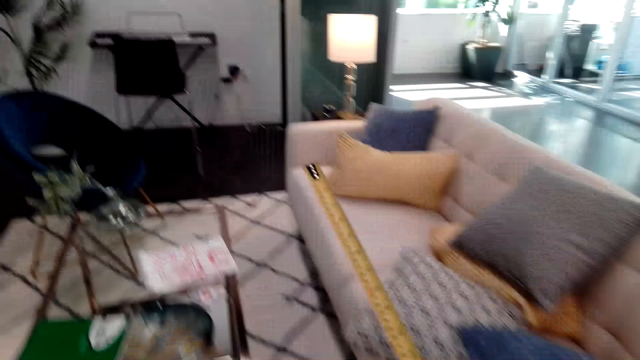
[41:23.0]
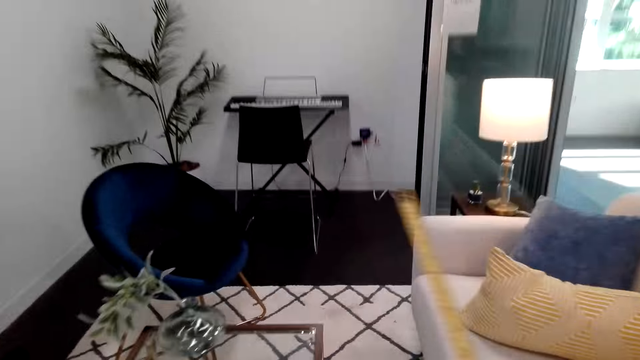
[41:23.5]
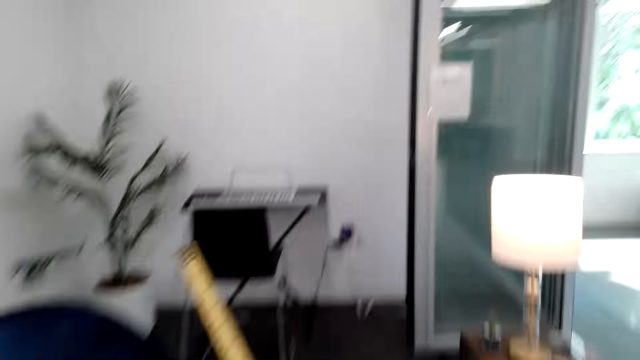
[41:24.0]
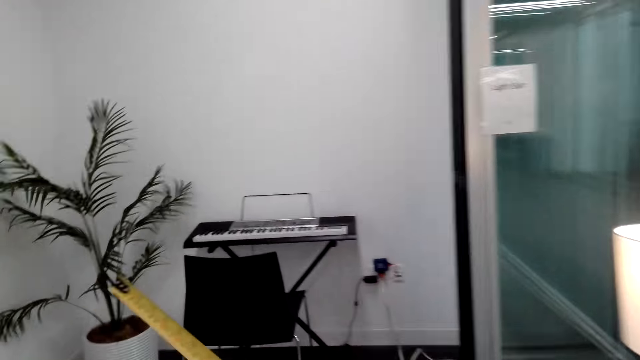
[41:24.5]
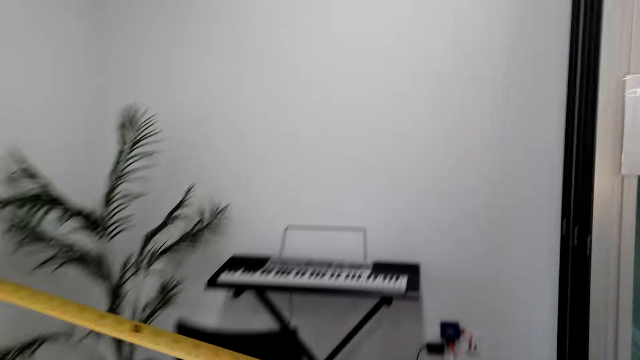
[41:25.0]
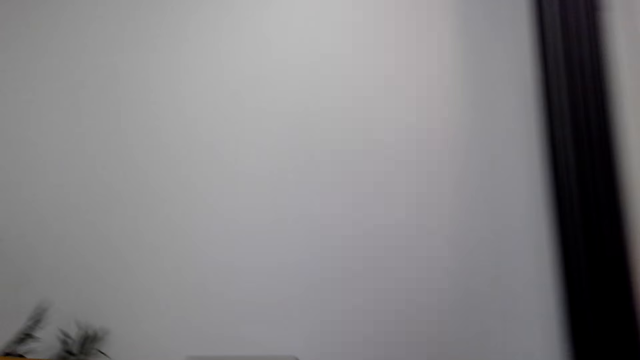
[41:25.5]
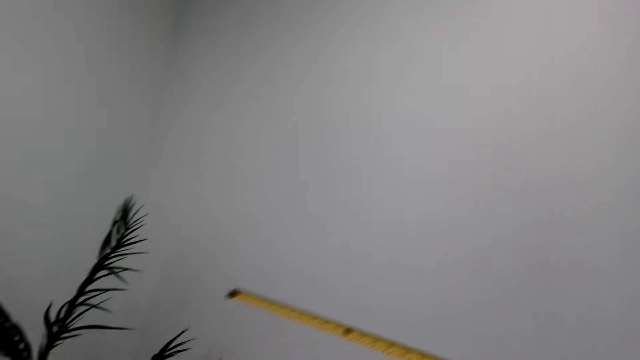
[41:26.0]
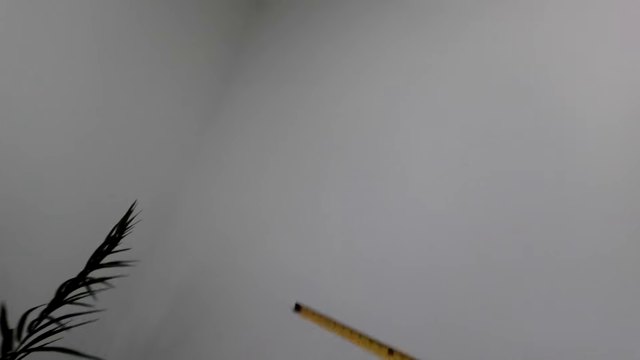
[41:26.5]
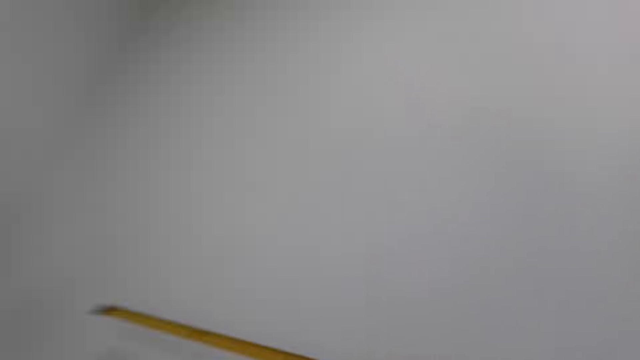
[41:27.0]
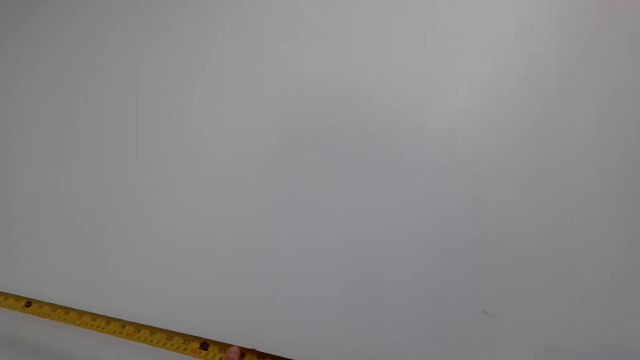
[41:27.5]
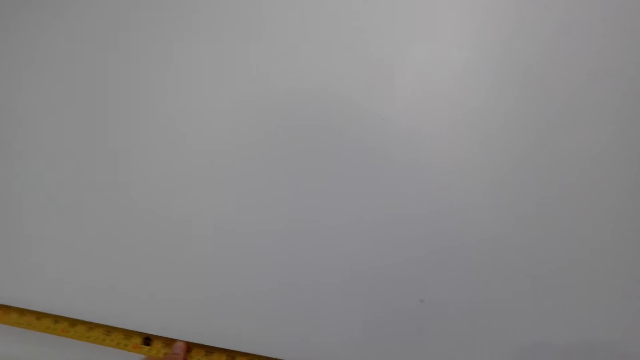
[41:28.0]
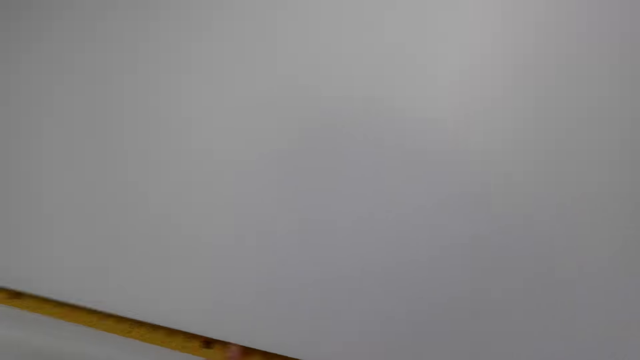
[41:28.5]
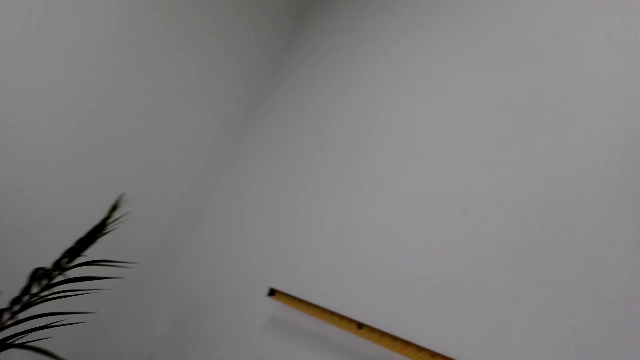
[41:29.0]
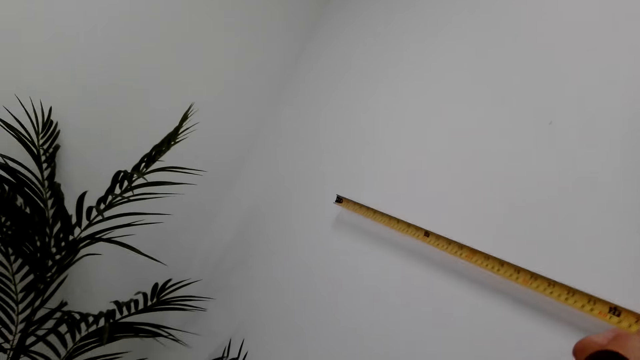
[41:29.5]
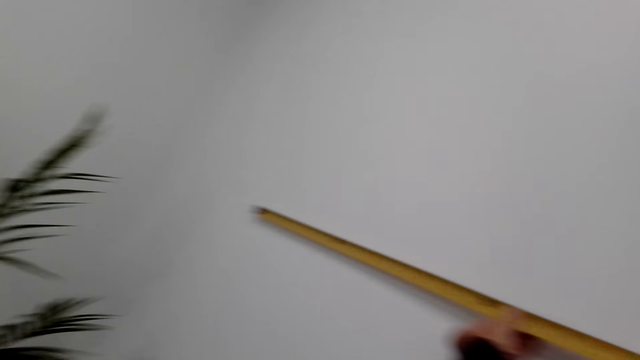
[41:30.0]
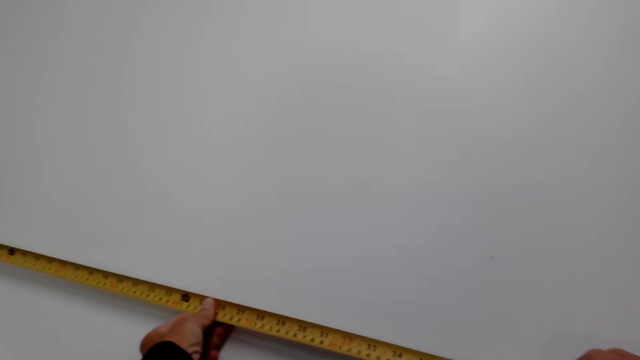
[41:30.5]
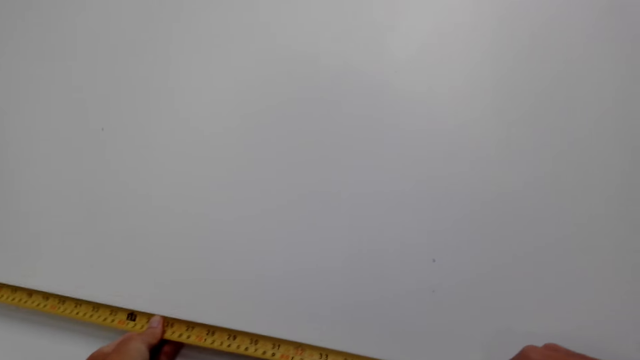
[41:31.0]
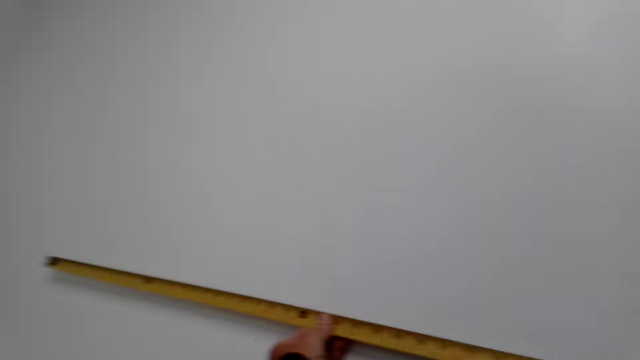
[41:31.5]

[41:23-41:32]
The camera wearer walks in the living room. They measure the wall with a tape measure.

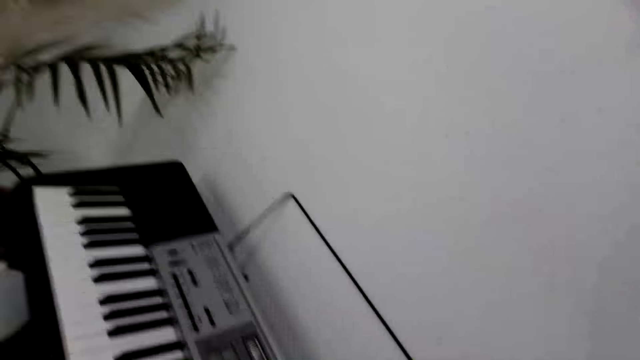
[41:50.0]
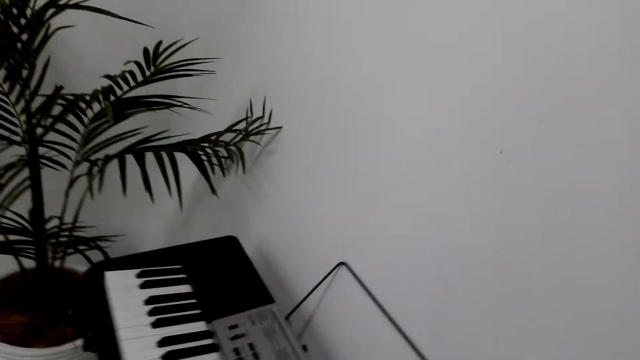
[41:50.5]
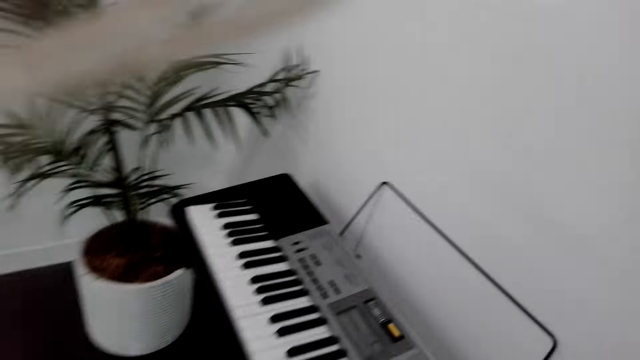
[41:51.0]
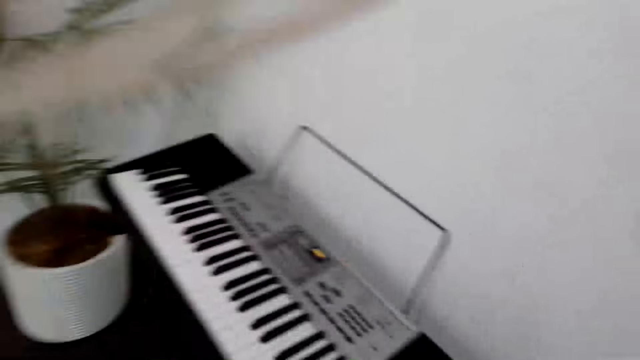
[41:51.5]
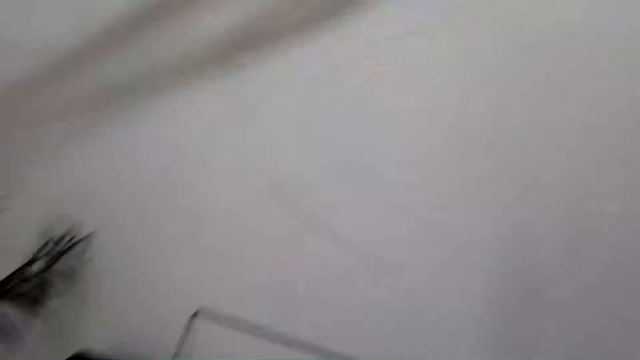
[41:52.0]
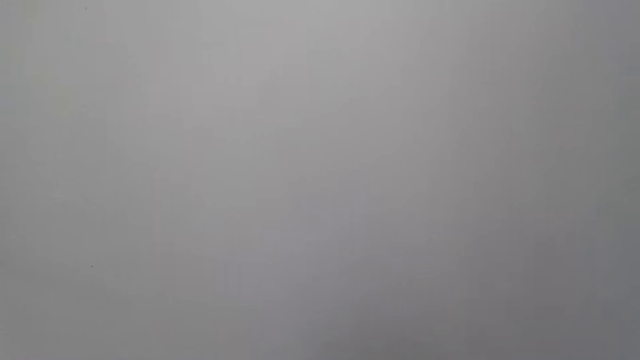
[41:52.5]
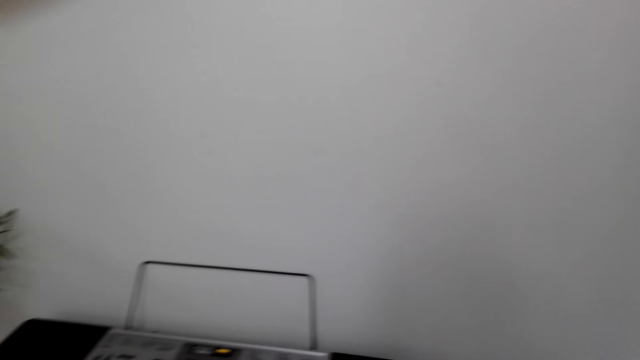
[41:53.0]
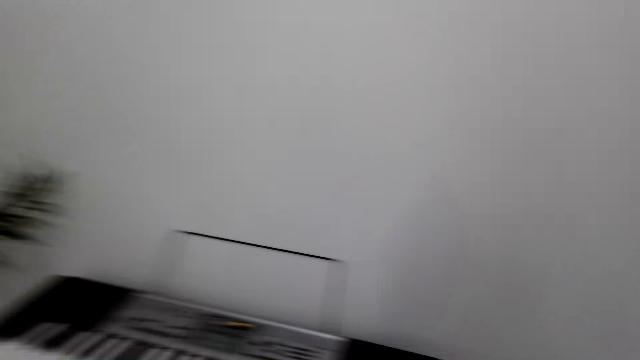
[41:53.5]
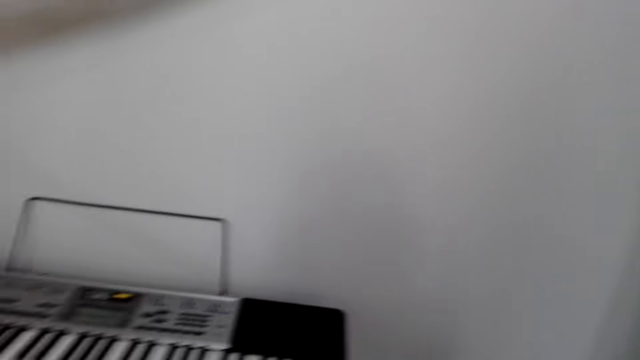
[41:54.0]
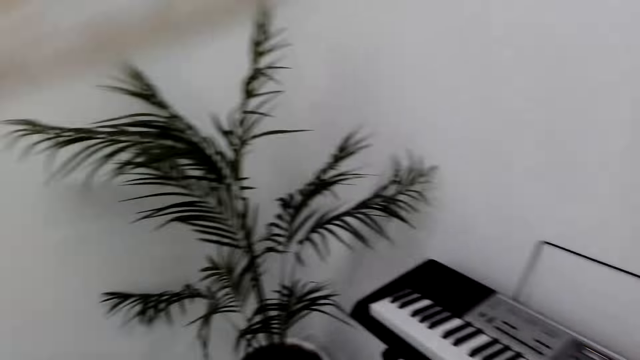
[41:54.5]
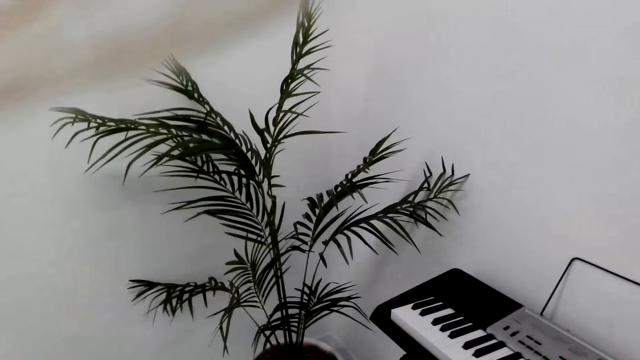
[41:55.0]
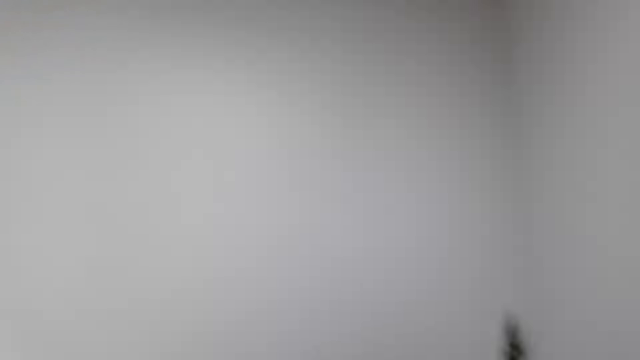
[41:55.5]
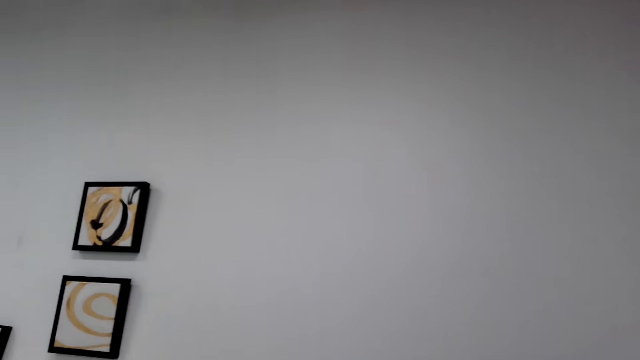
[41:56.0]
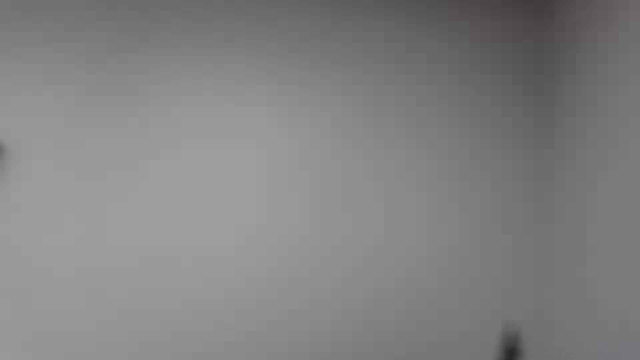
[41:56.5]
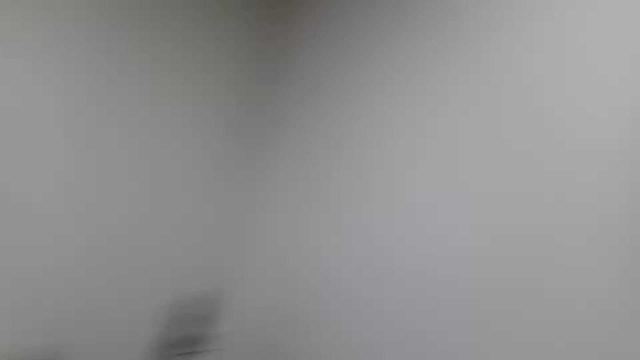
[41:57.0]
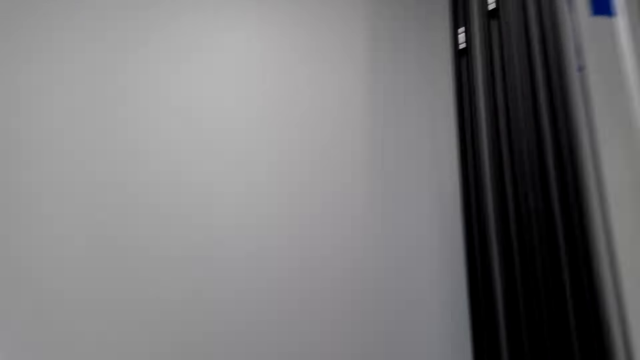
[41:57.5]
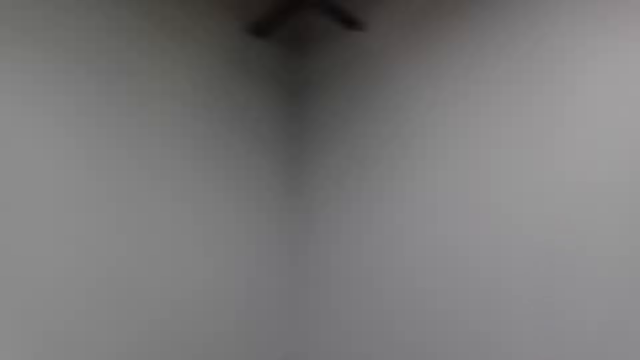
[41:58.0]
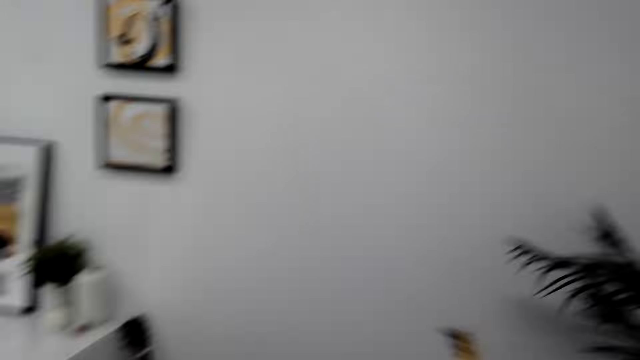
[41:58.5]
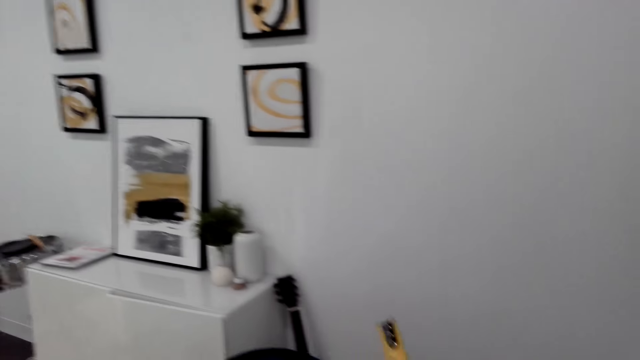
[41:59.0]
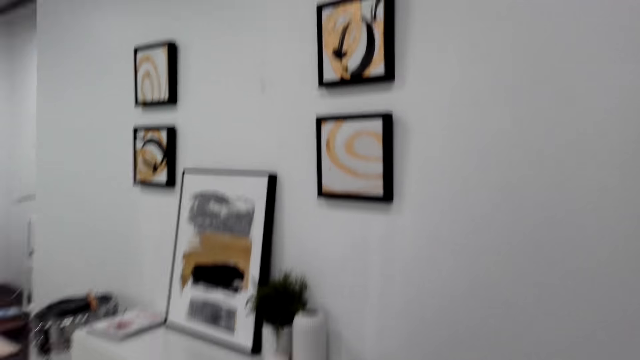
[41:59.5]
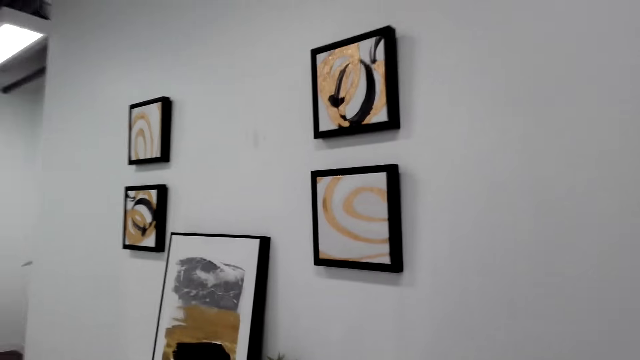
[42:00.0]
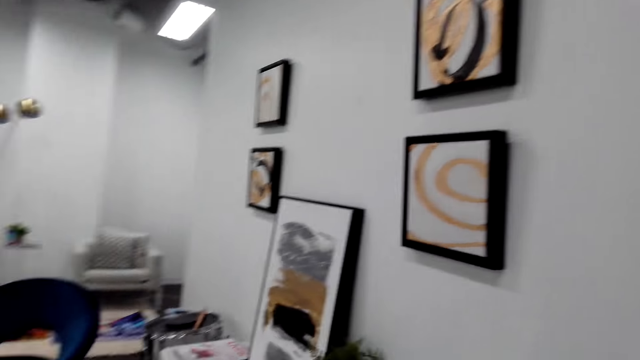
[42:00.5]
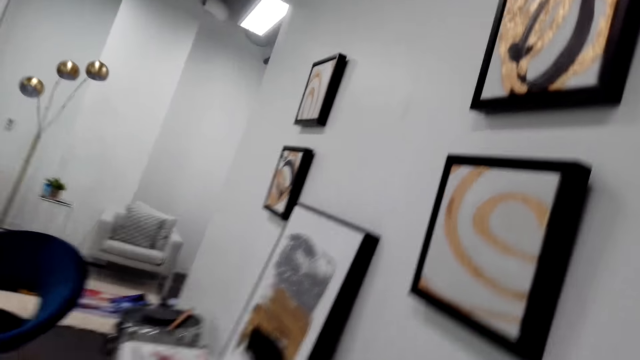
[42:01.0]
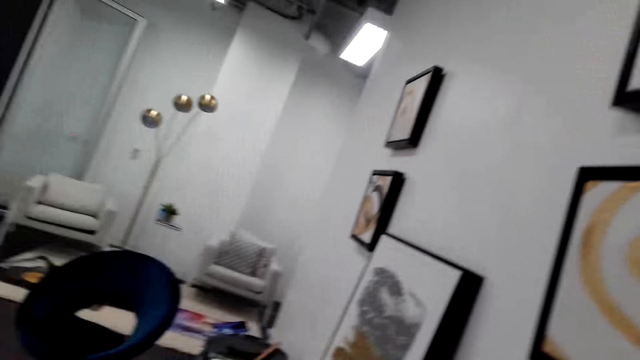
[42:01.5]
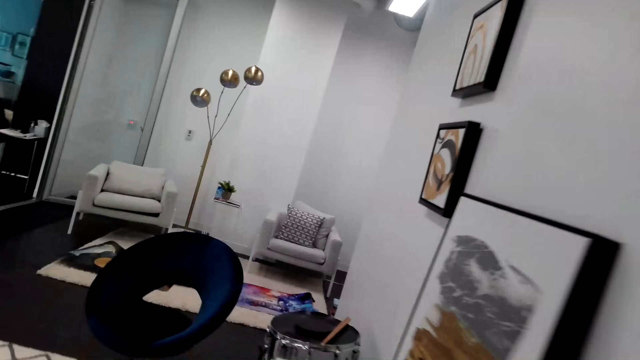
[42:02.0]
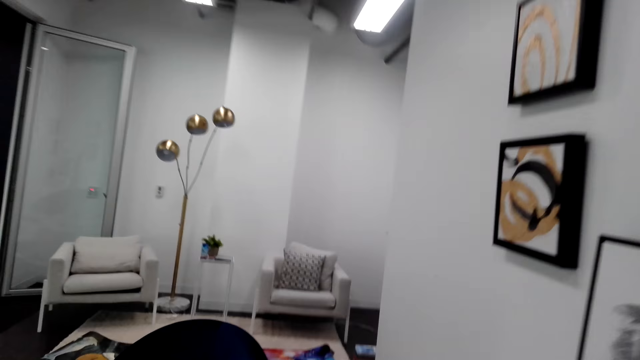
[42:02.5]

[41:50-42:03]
The camera wearer looks around the house. They walk in the living room.
